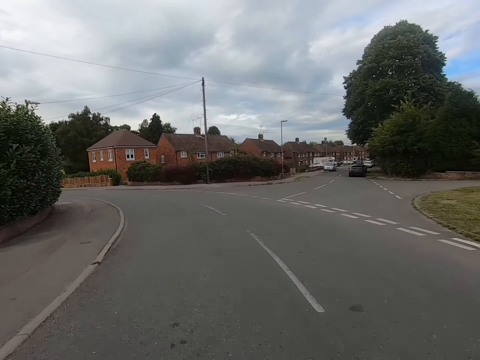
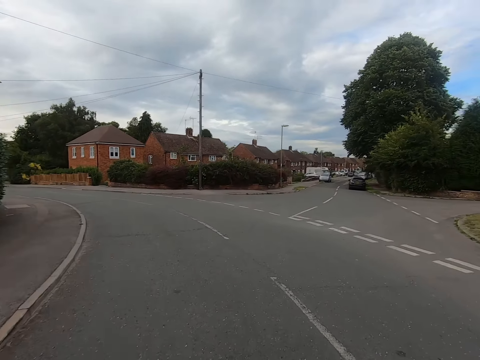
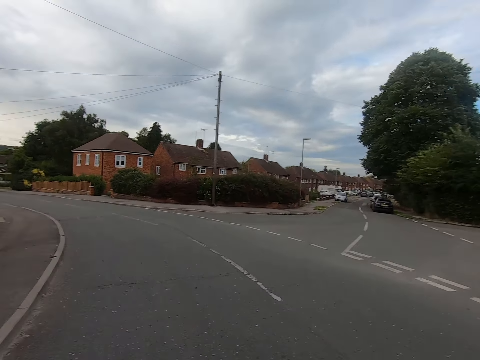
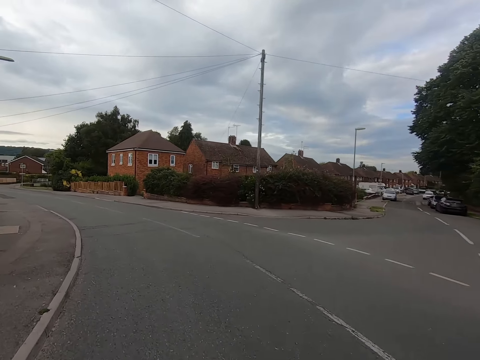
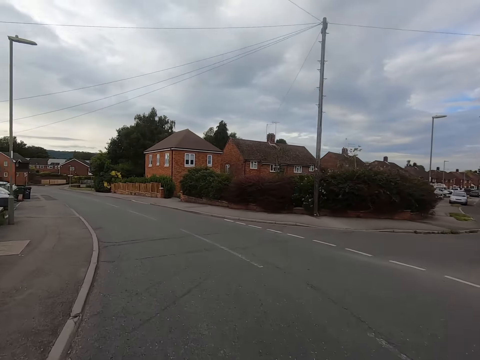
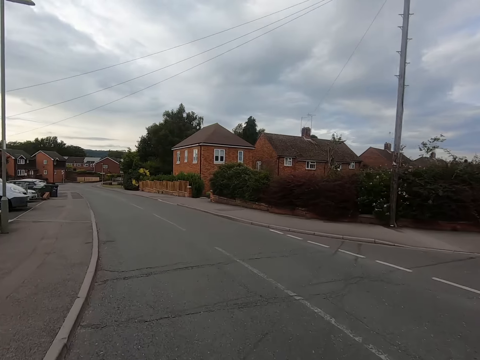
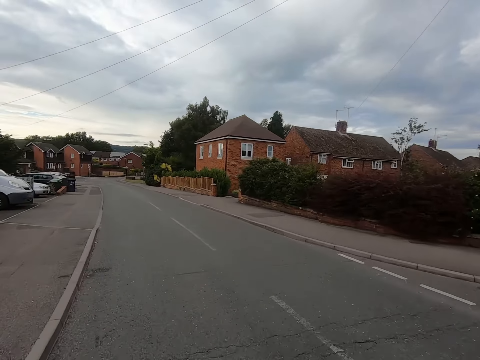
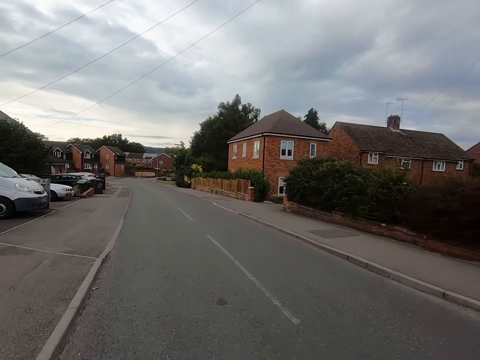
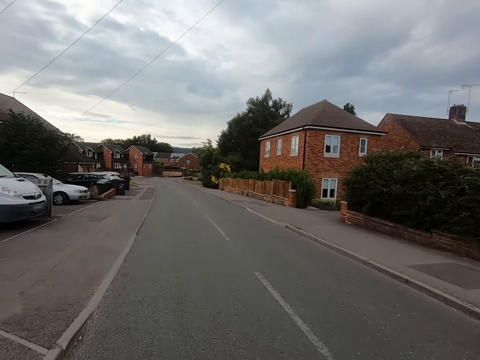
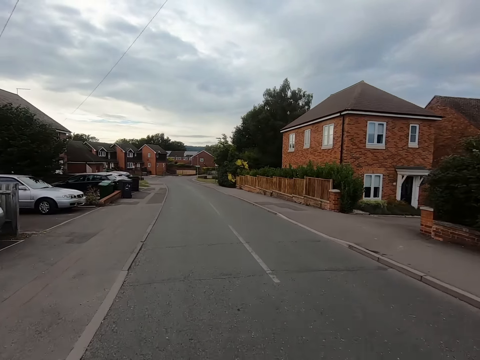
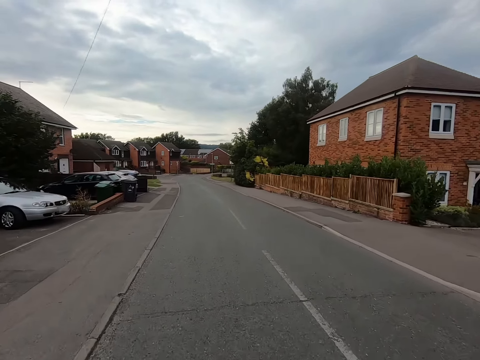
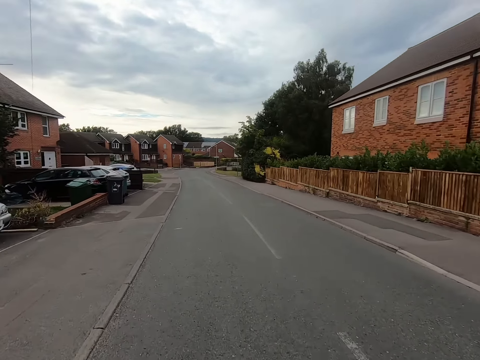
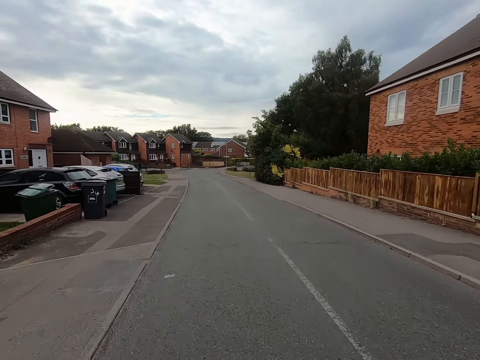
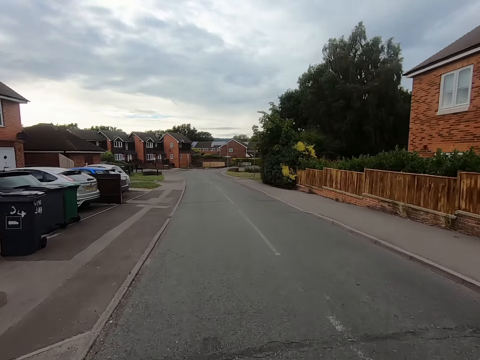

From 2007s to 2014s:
The camera wearer turns left.

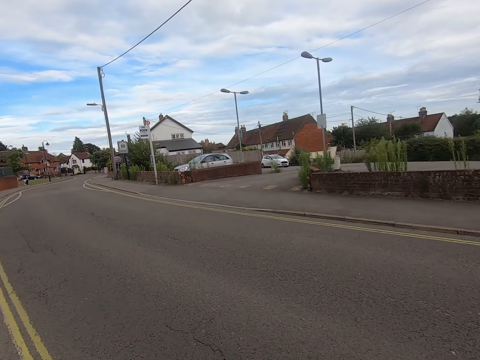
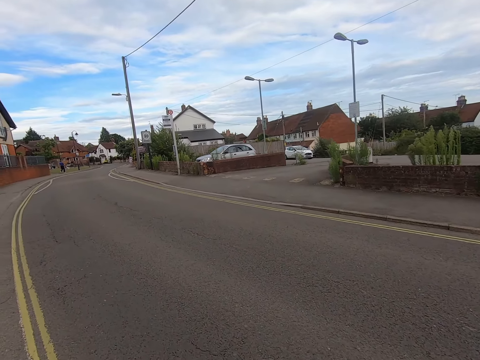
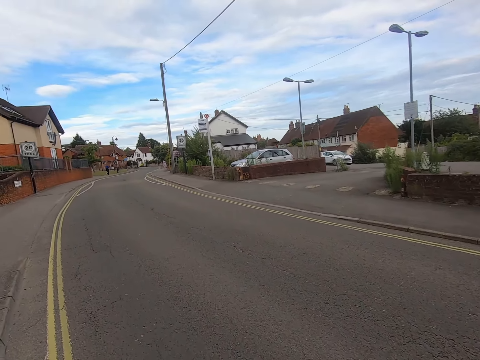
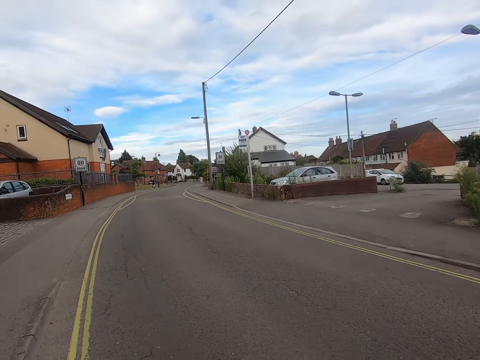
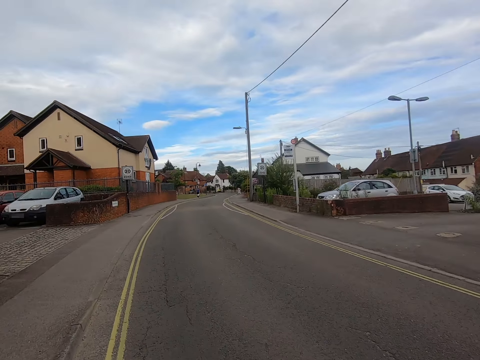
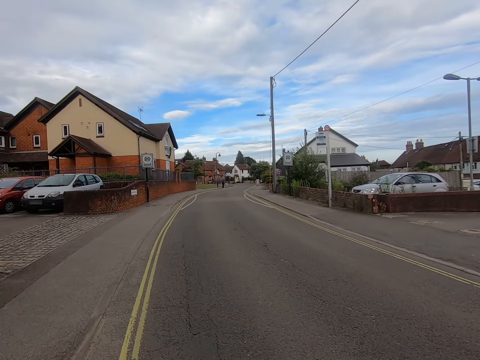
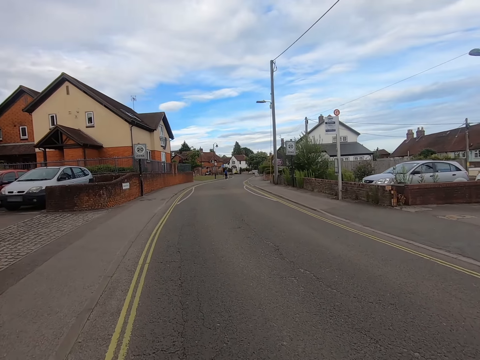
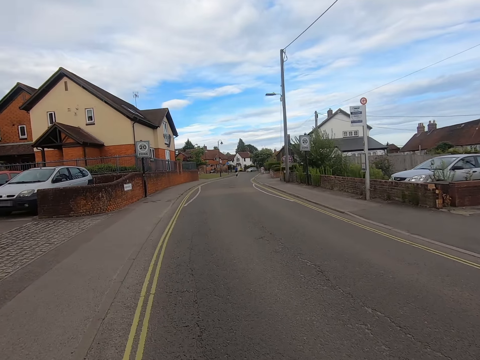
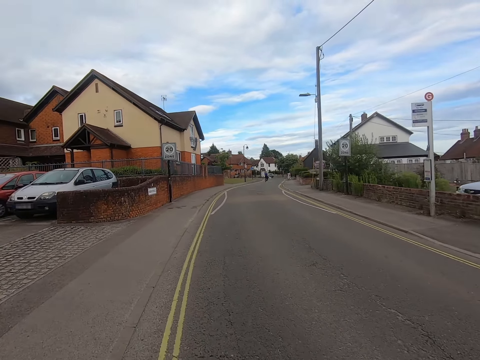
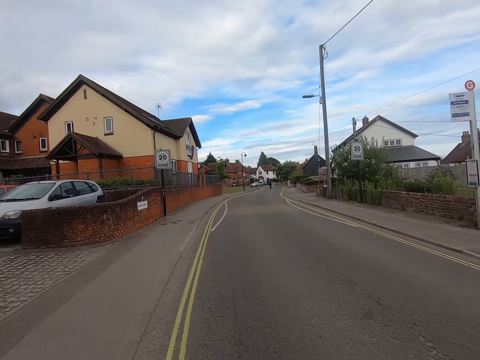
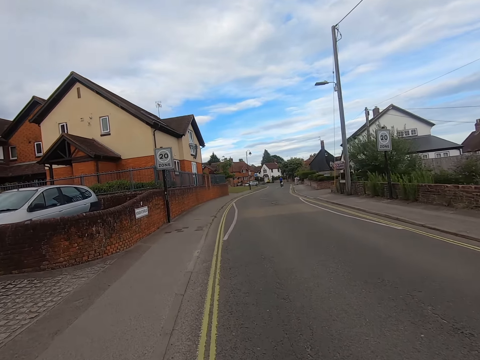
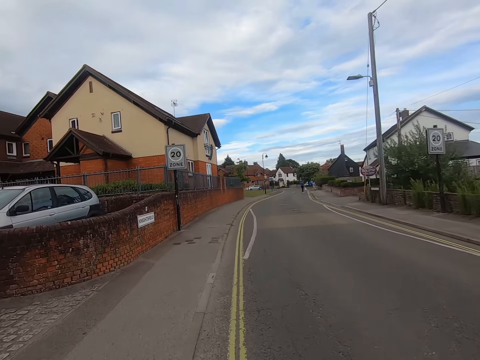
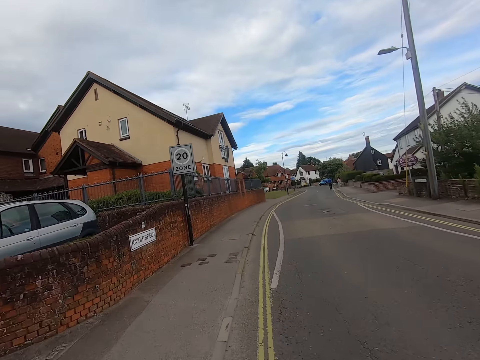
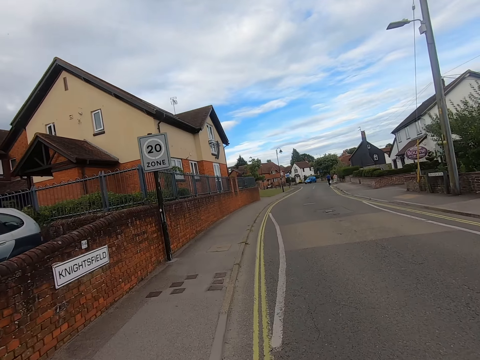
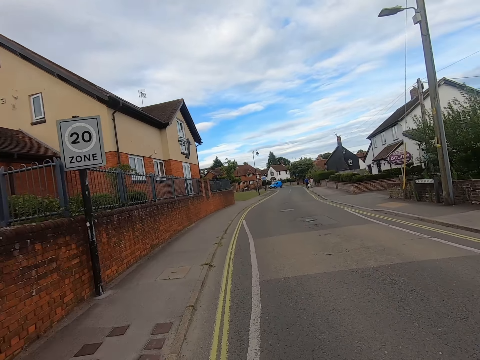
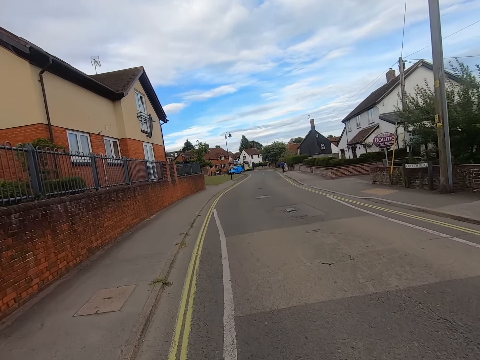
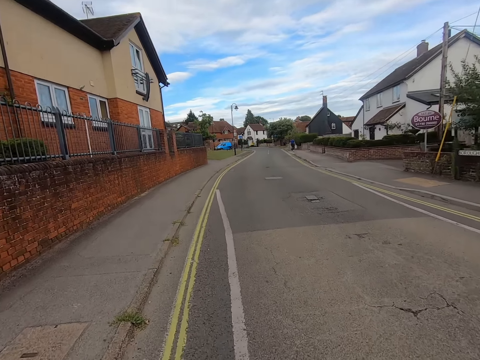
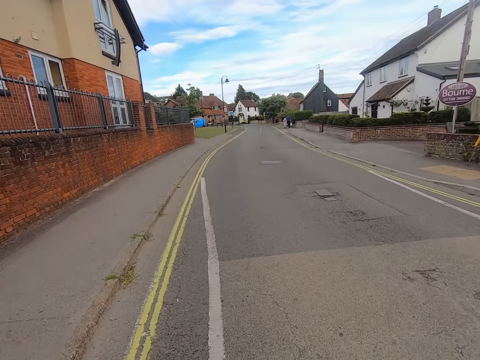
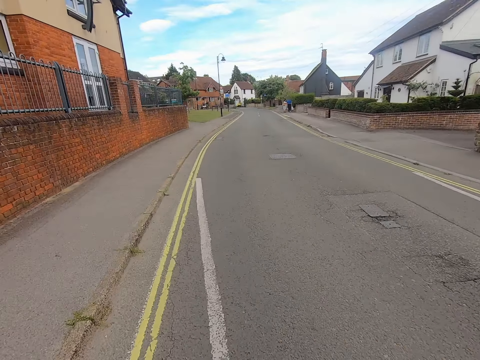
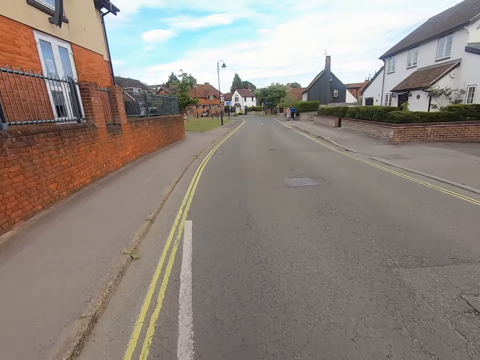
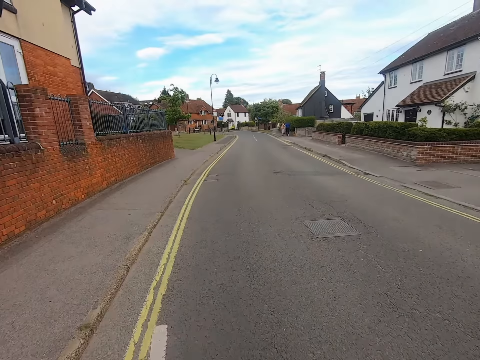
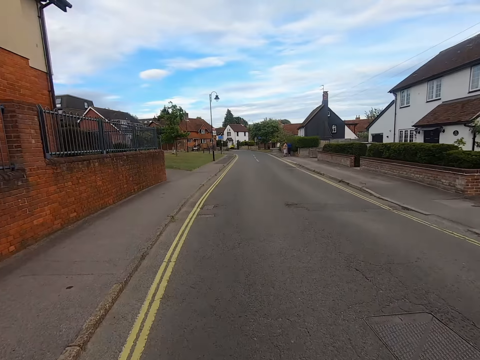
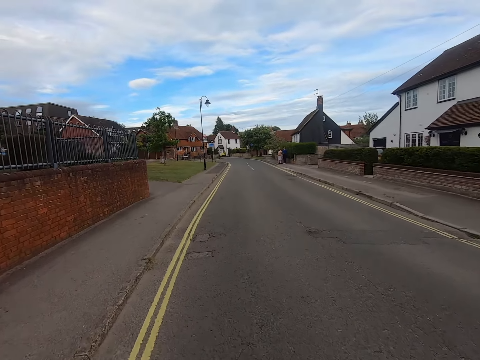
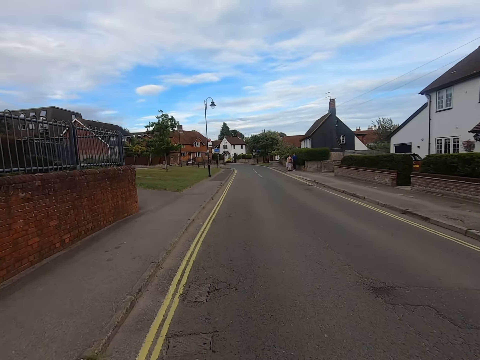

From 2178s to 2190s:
The camera wearer cycles a bicycle on the road.

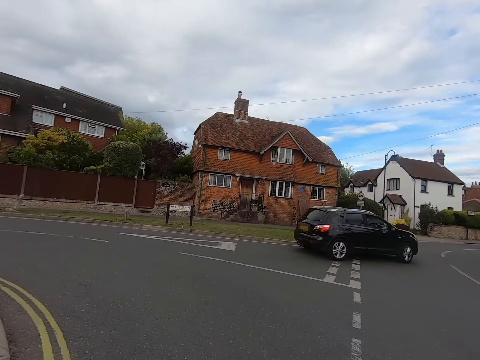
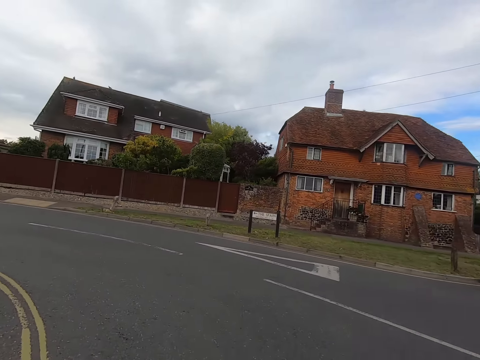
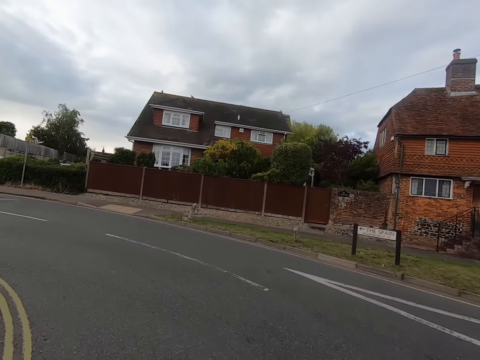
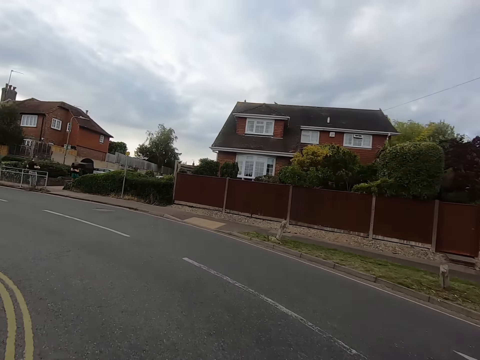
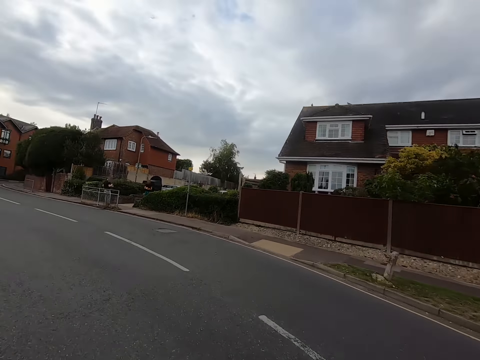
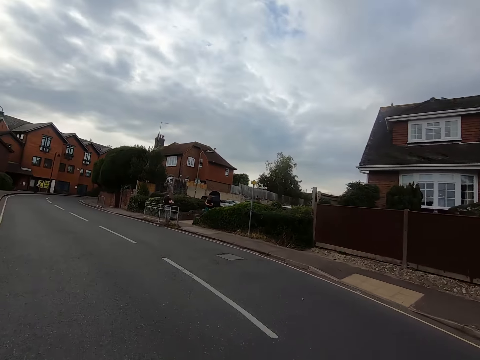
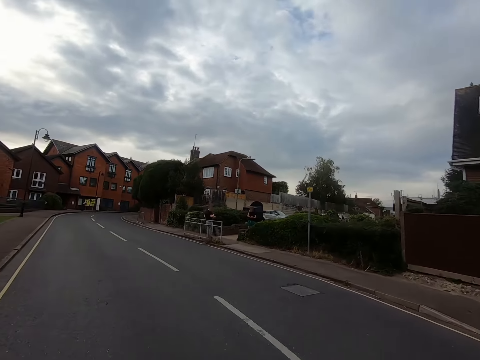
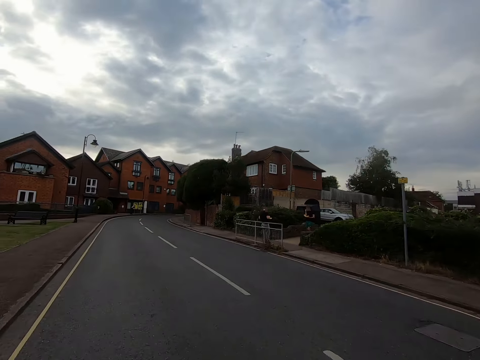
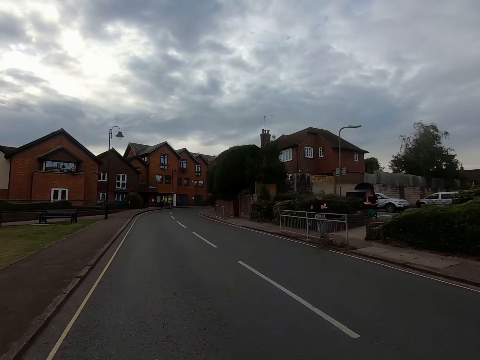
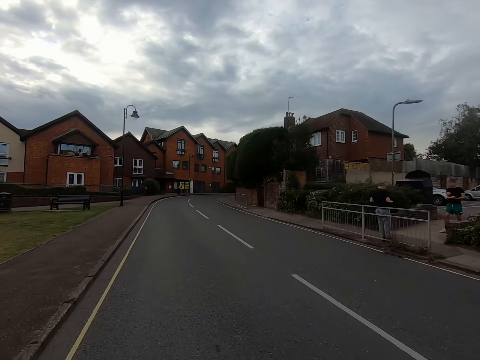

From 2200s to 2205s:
The camera wearer turns left.

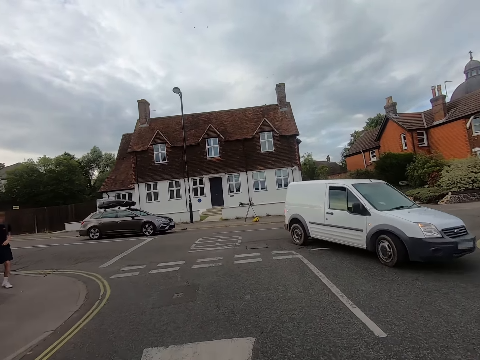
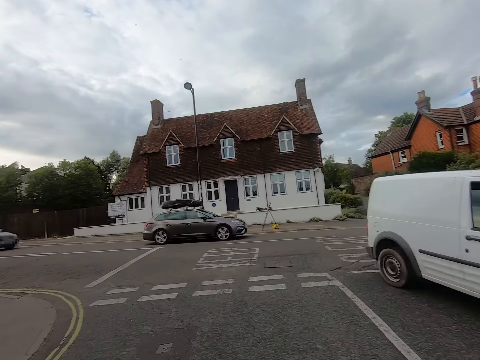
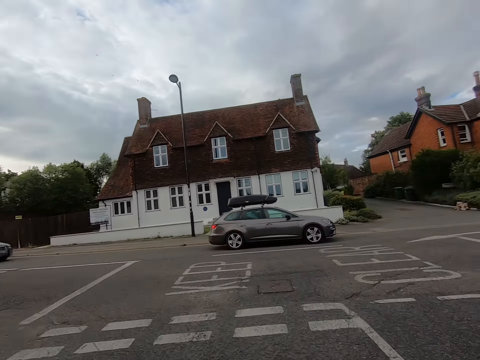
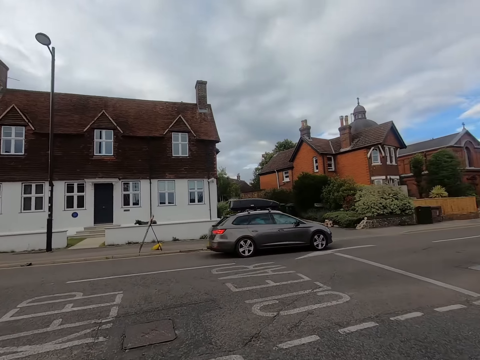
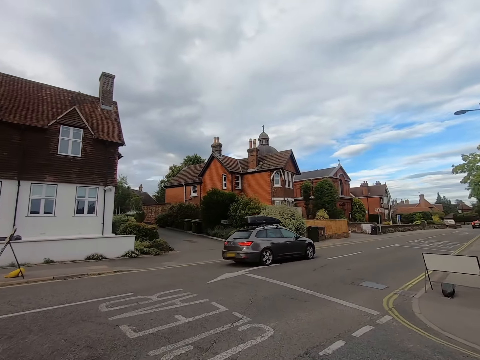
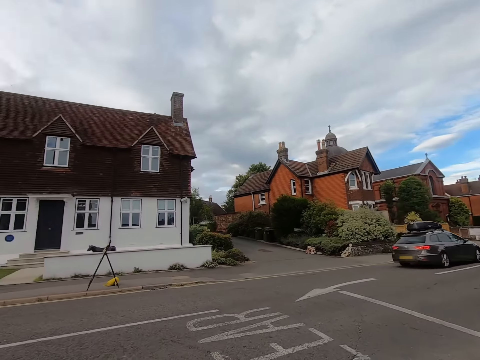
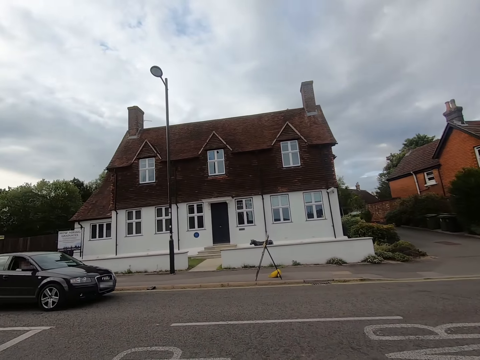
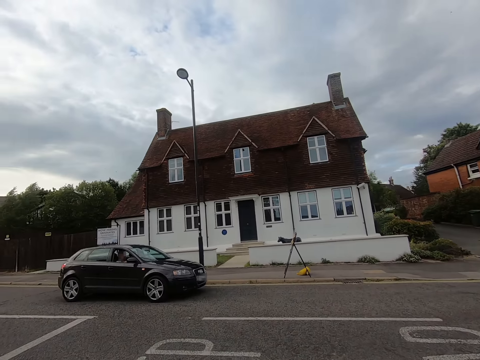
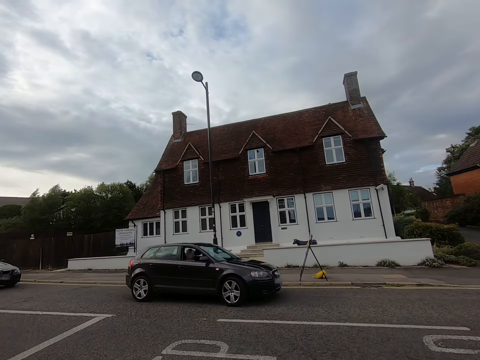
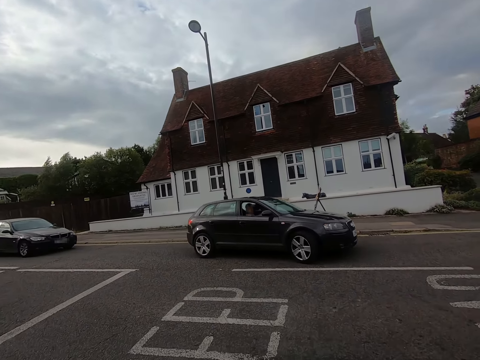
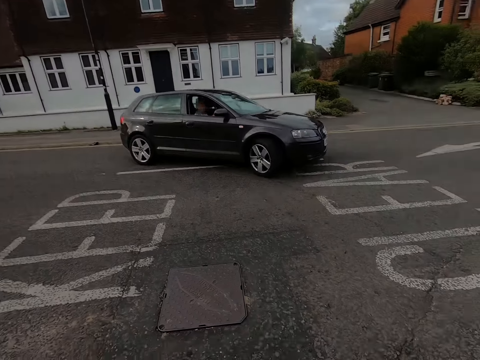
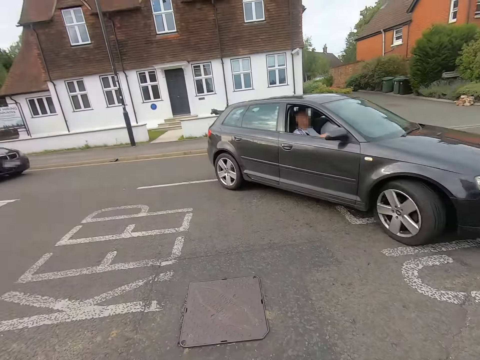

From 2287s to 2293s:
The camera wearer looks left and right of the road. They stop on the road.
